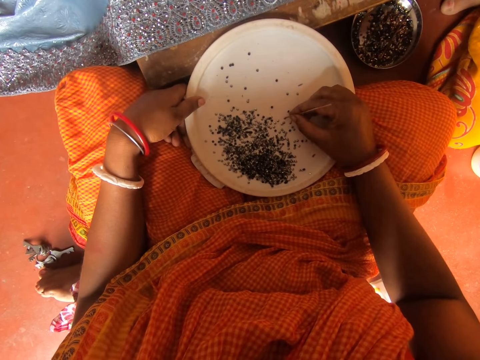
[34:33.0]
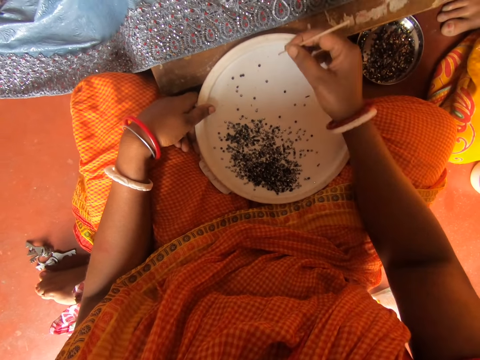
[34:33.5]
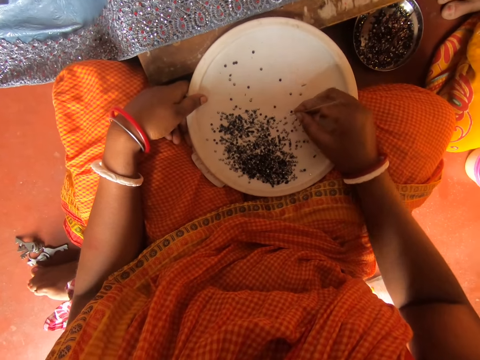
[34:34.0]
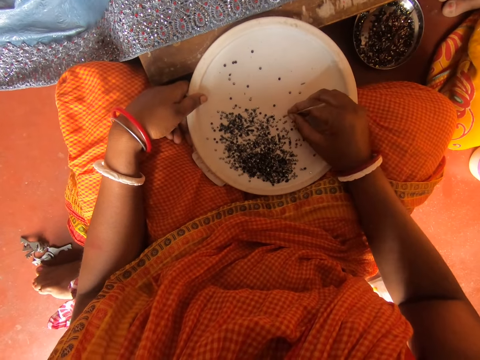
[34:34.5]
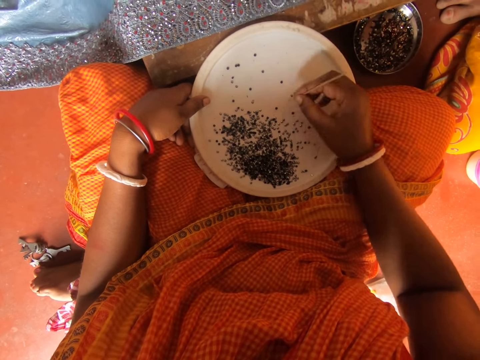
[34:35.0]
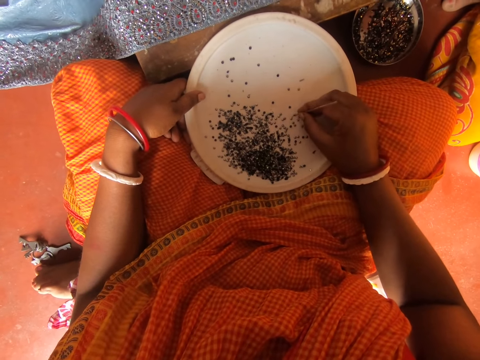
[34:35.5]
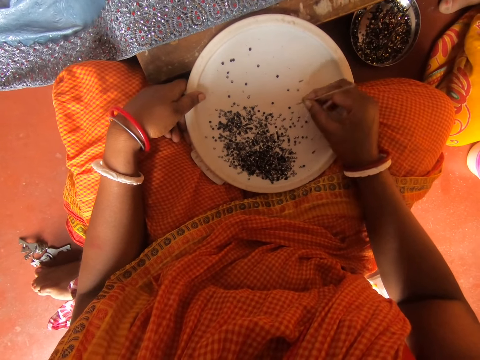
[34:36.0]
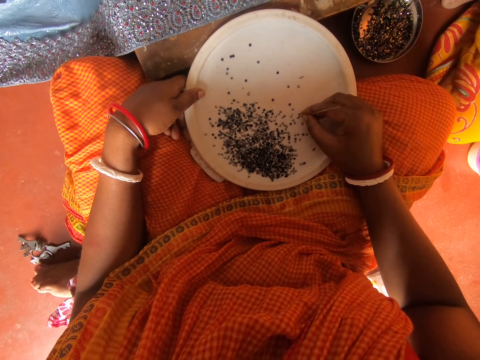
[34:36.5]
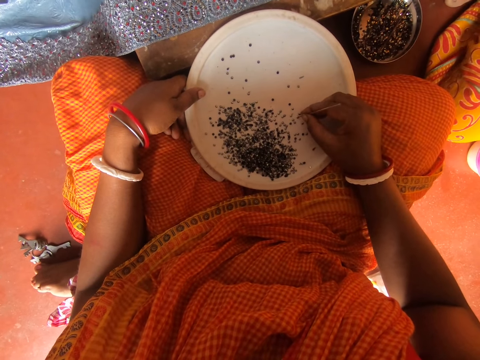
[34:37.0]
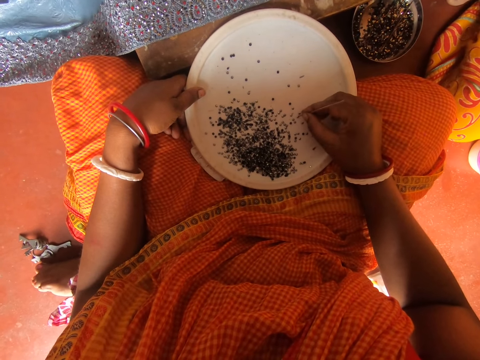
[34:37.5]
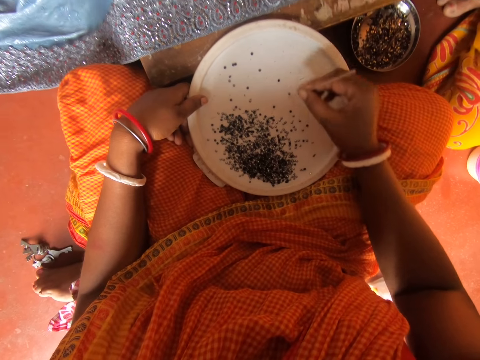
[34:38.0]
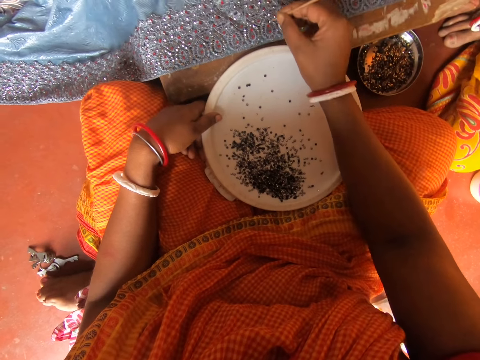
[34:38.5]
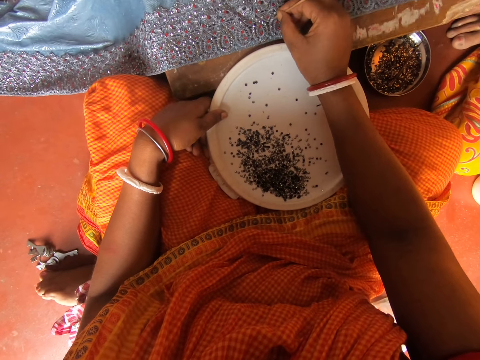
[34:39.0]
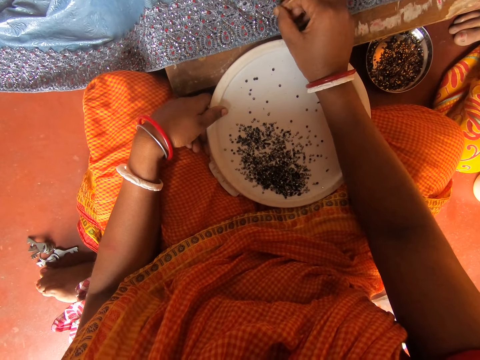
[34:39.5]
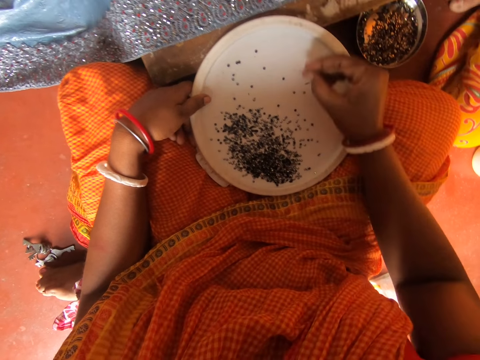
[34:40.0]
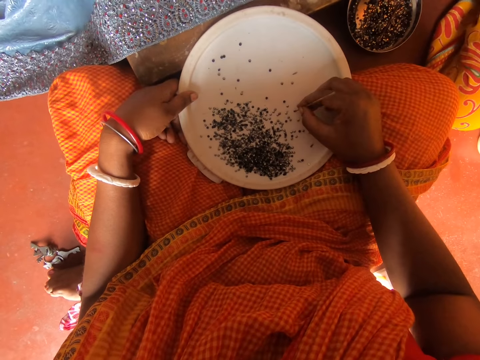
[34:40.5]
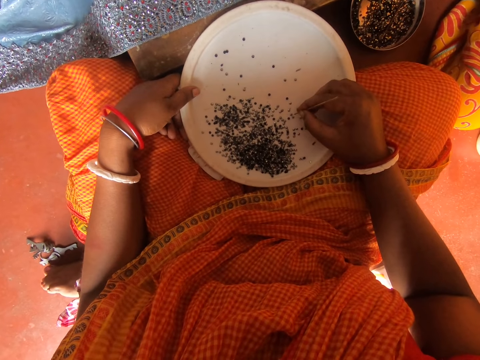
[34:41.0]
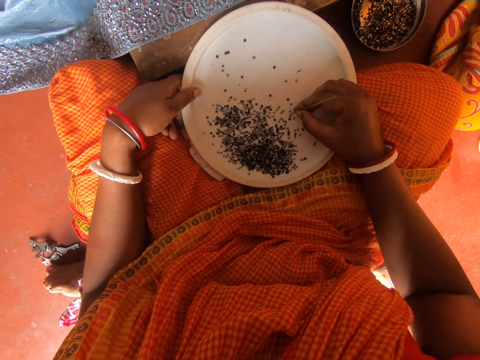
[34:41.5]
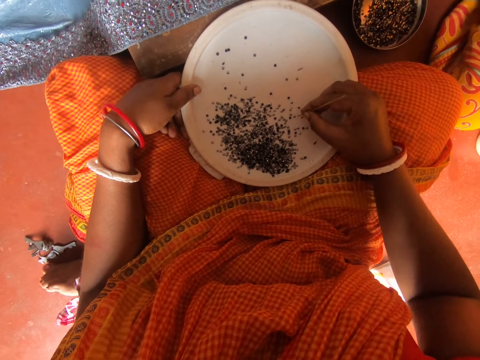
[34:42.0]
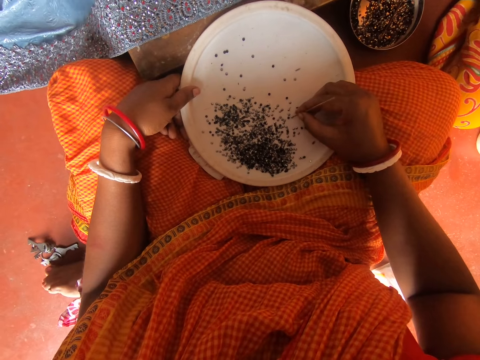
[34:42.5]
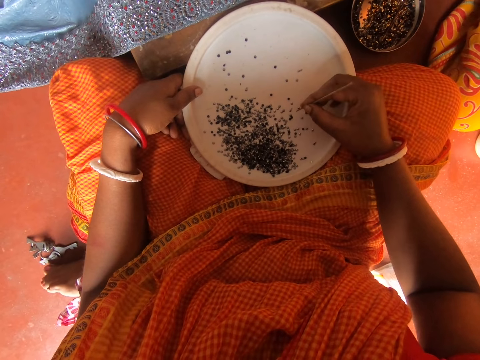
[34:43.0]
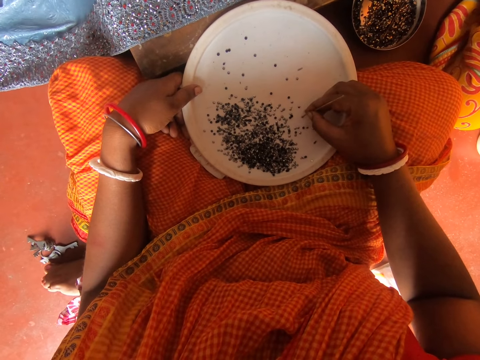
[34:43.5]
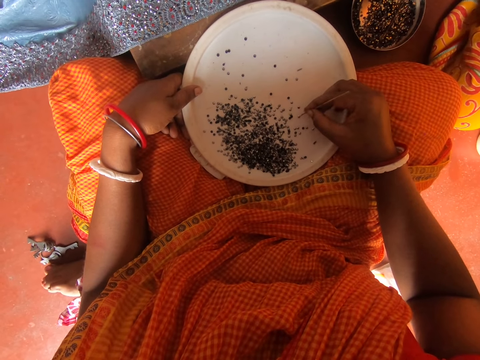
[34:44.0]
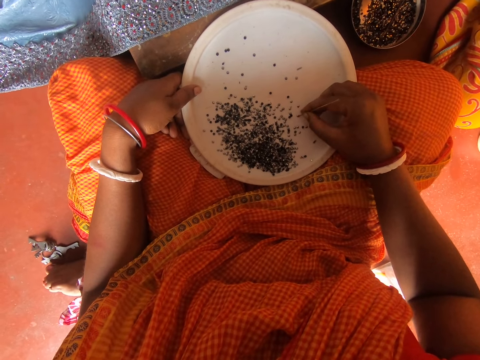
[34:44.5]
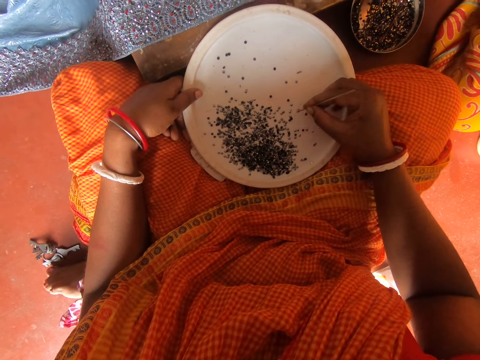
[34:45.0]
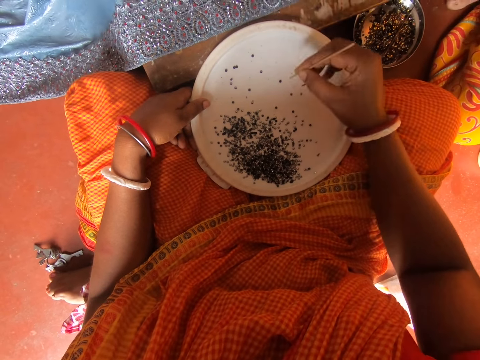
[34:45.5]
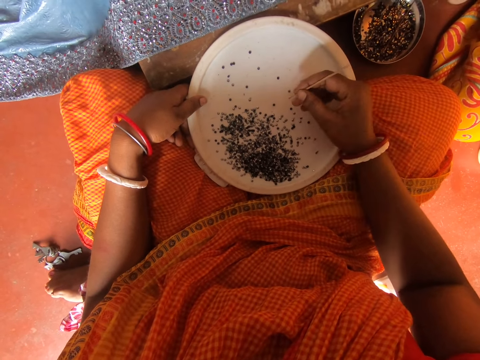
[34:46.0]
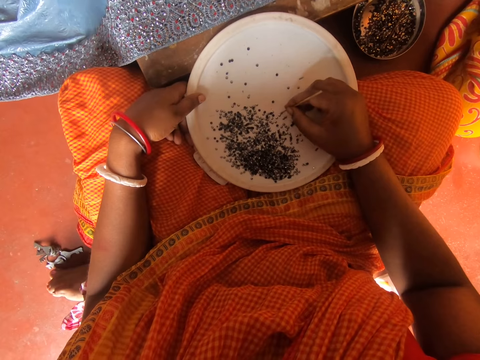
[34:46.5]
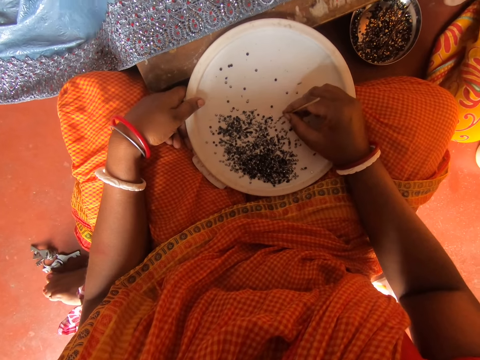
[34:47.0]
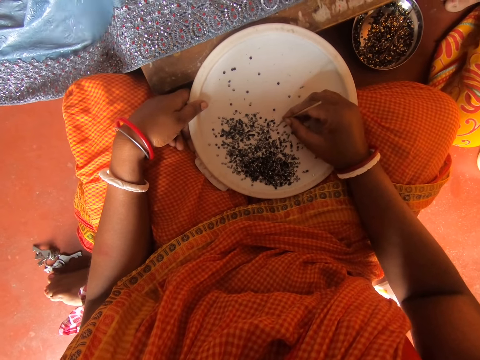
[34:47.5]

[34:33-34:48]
The camera wearer picks a bead with a stick from the plate. They stick the bead on a cloth. They tap beads with the stick. They collect beads from the plate. They pick the bead with the stick.

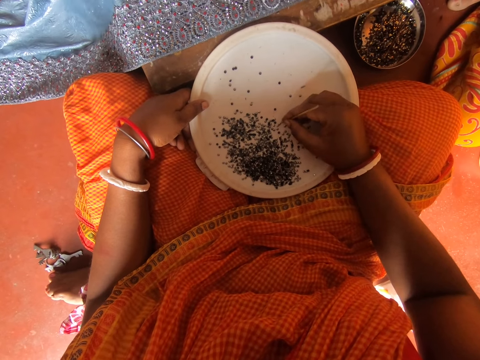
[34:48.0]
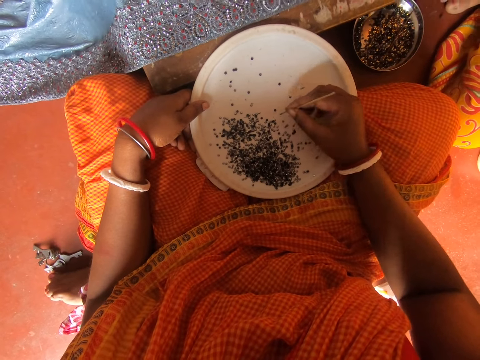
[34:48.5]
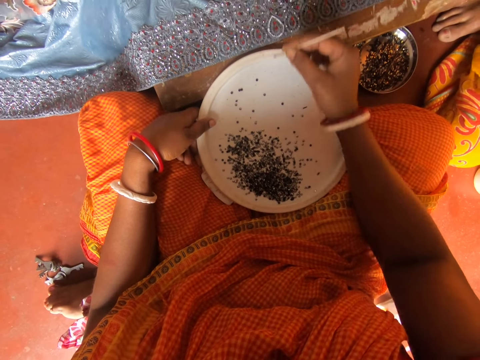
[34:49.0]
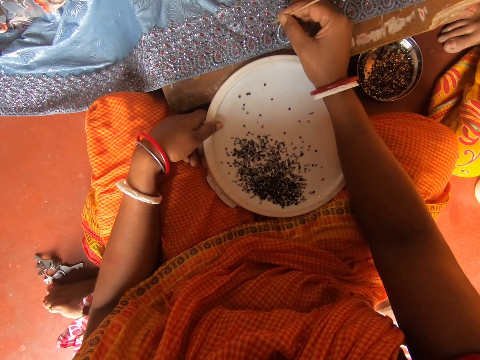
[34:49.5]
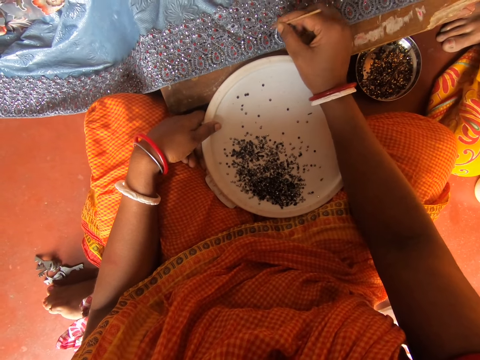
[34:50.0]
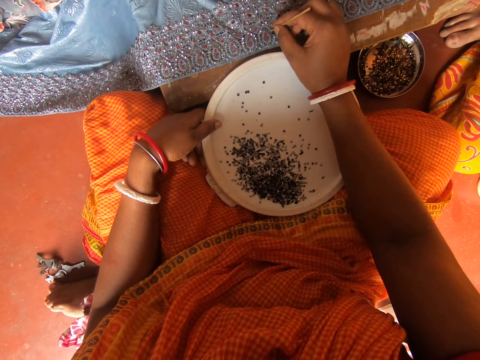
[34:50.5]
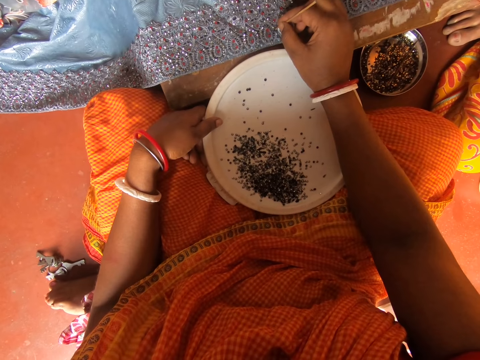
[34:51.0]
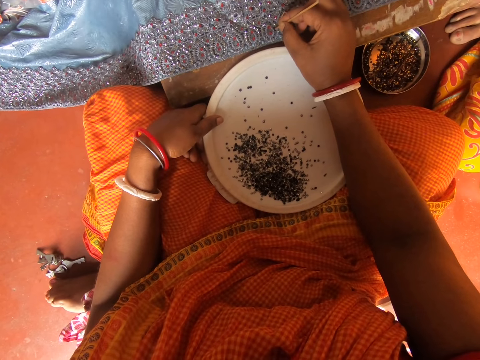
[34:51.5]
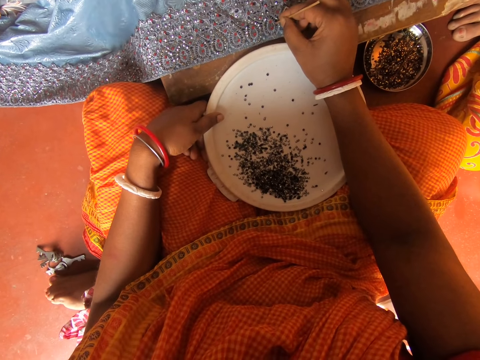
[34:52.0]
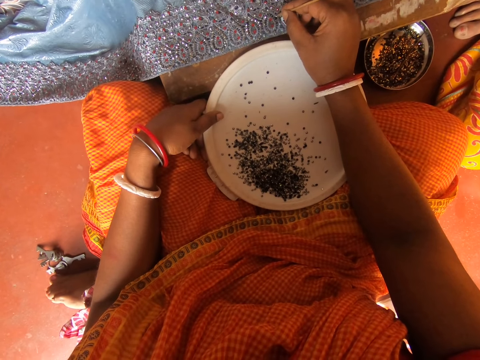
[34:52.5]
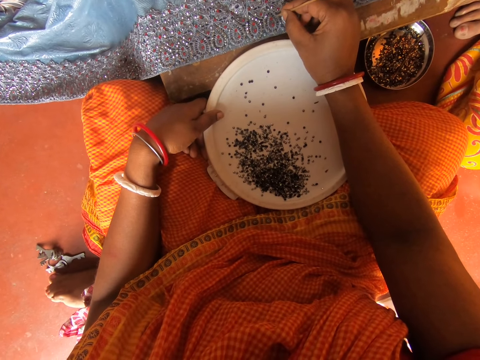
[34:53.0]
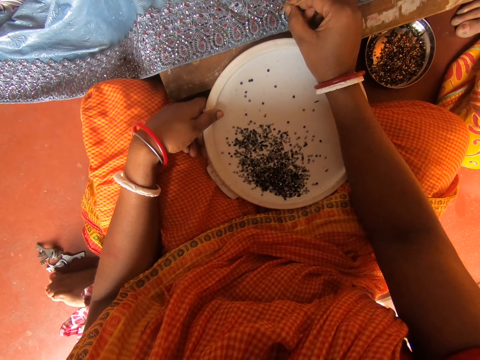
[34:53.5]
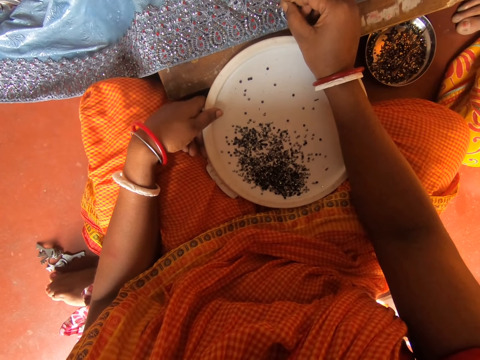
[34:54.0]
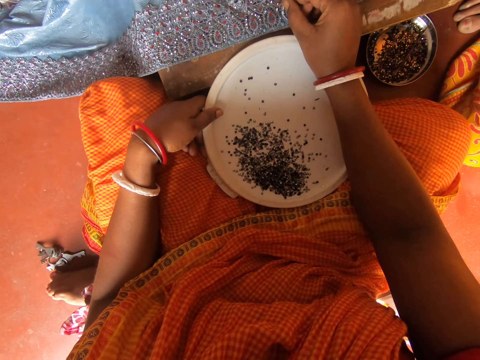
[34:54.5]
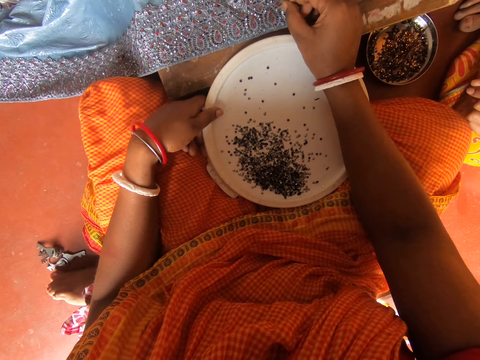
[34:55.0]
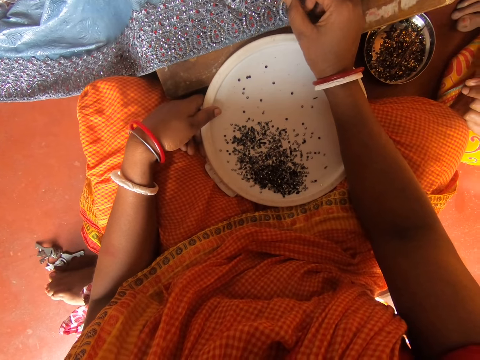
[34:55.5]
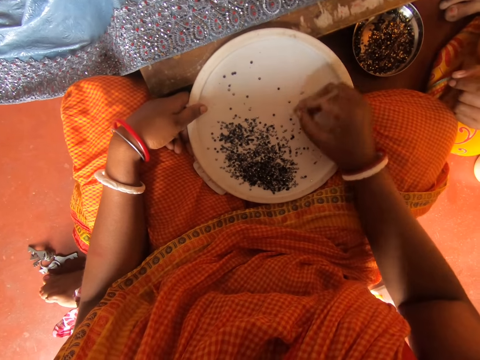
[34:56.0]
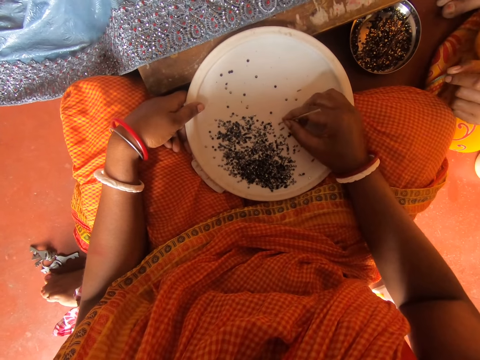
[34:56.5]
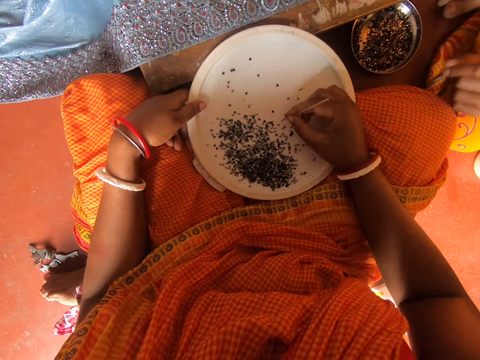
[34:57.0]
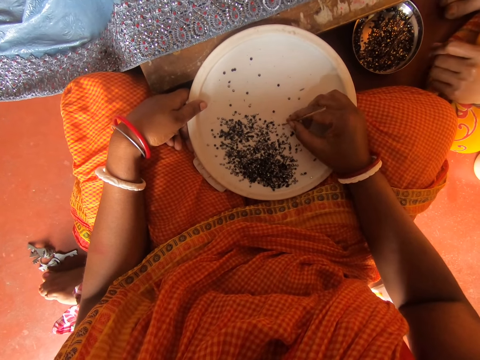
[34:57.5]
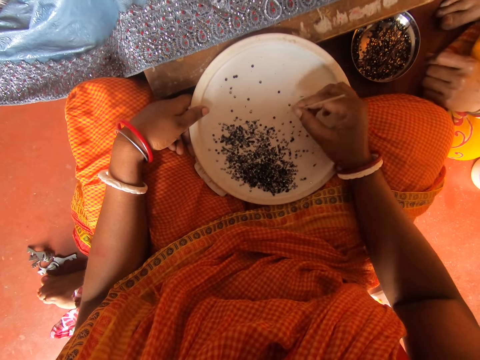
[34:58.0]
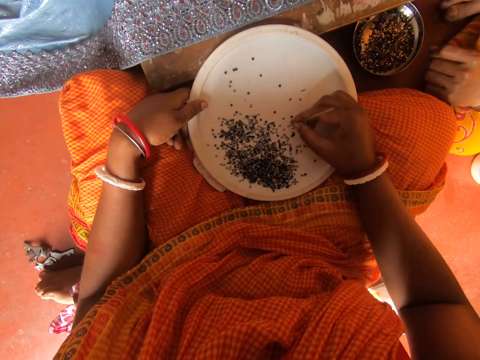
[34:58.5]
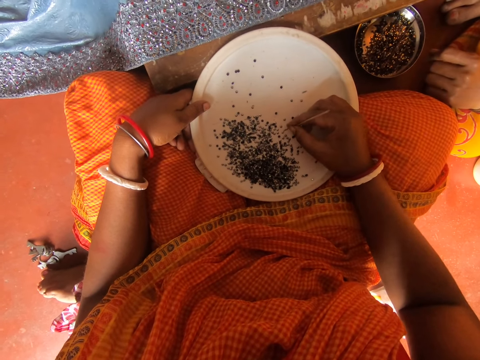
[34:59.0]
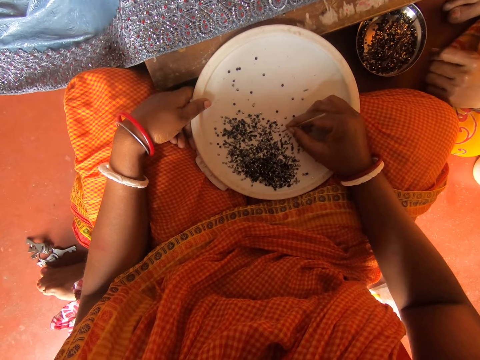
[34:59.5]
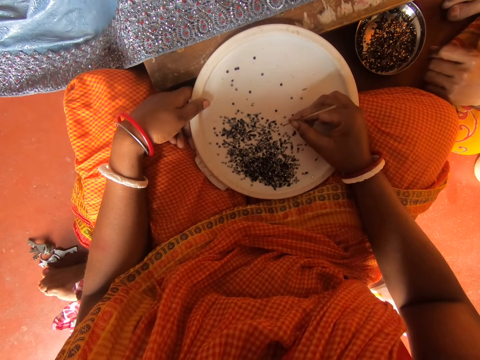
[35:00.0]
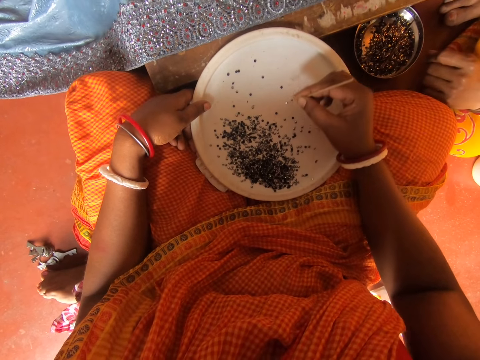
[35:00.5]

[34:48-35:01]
The camera wearer puts beads on the cloth. They move a bead on the cloth with a stick. They pick the bead with the stick from the plate.
